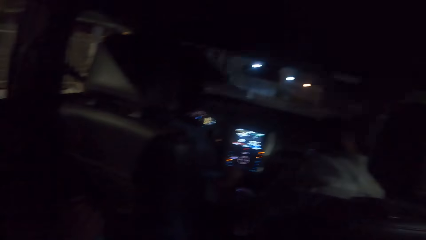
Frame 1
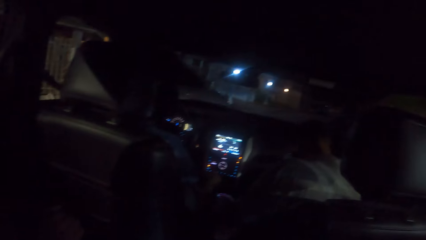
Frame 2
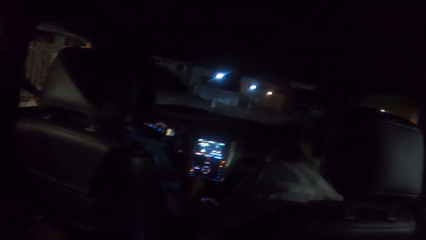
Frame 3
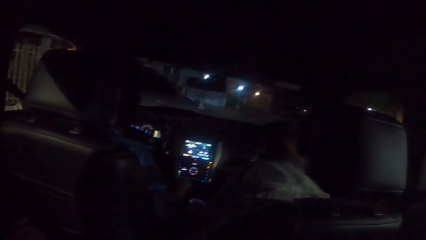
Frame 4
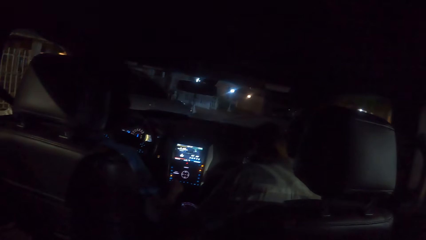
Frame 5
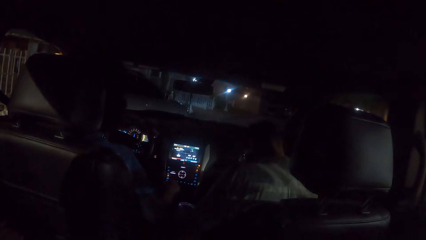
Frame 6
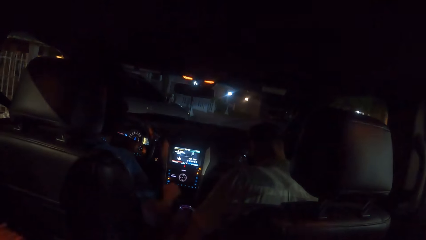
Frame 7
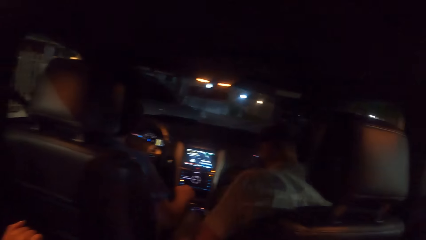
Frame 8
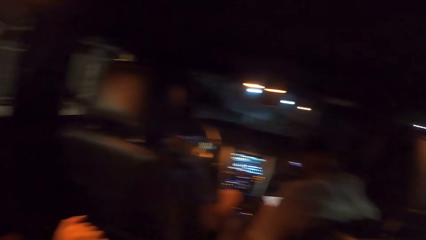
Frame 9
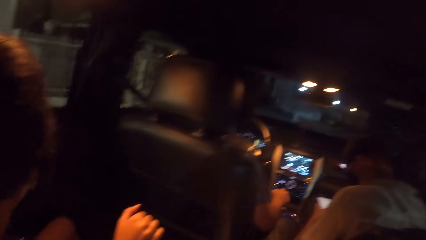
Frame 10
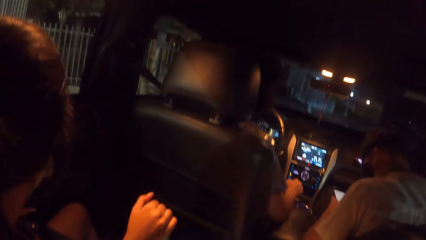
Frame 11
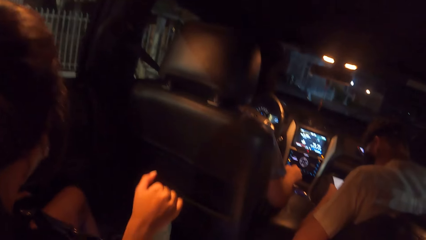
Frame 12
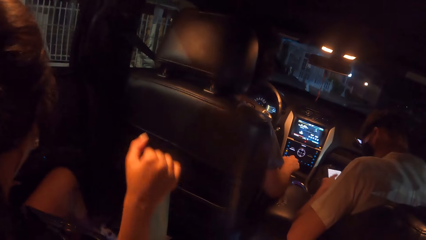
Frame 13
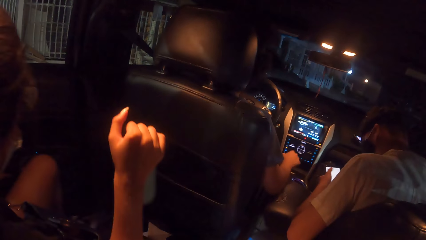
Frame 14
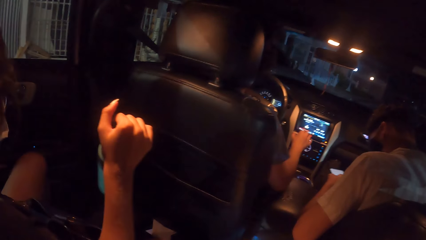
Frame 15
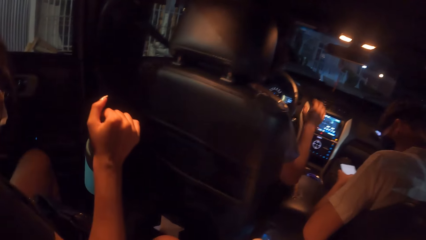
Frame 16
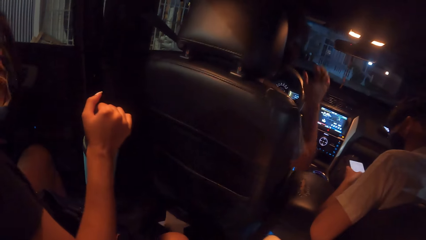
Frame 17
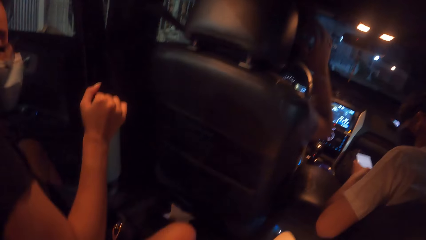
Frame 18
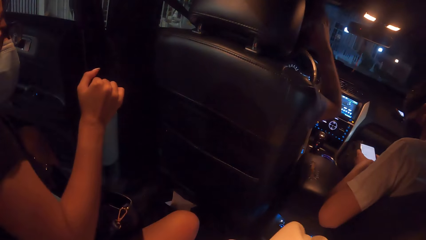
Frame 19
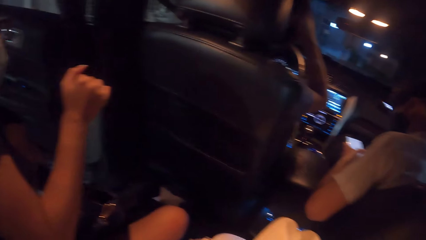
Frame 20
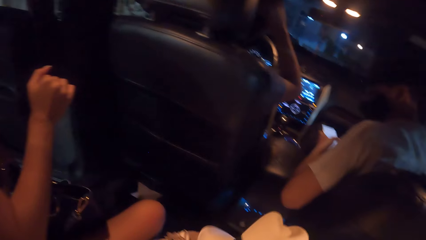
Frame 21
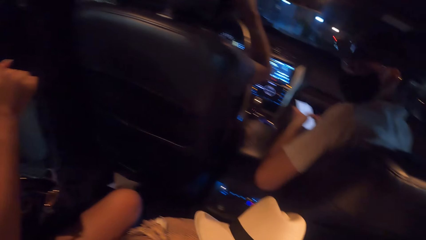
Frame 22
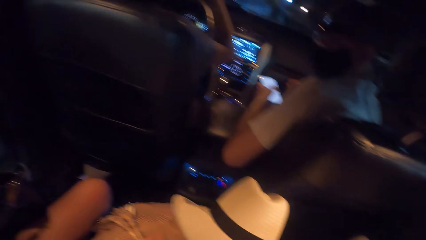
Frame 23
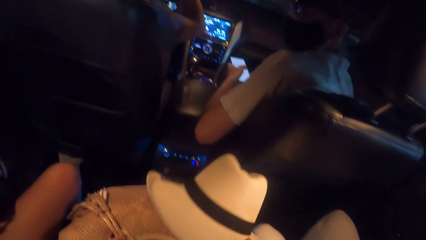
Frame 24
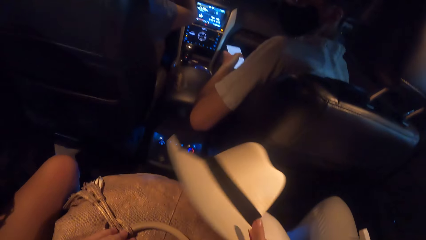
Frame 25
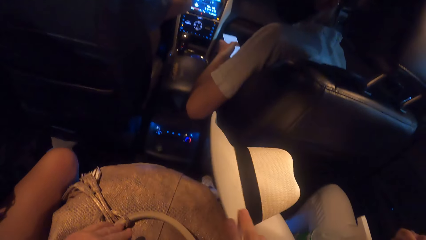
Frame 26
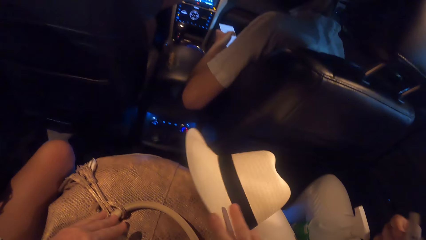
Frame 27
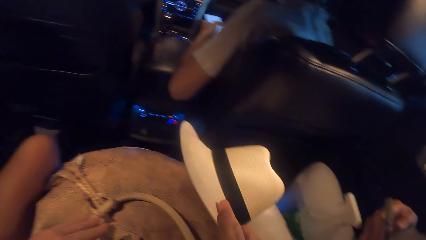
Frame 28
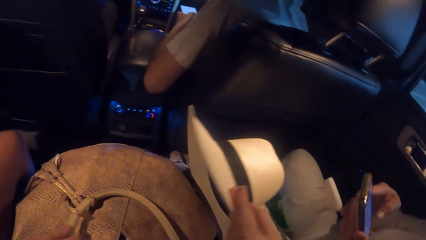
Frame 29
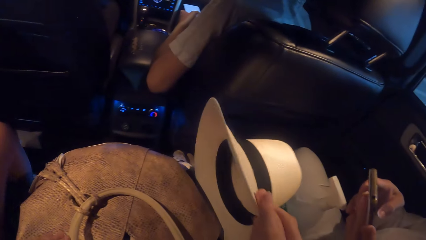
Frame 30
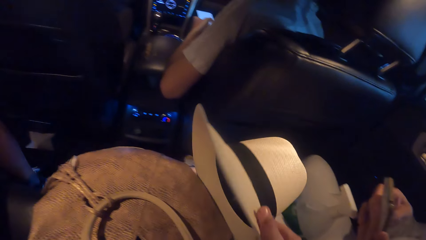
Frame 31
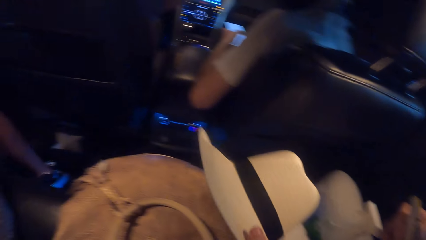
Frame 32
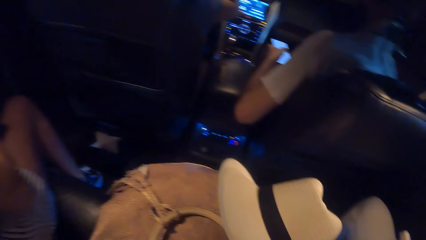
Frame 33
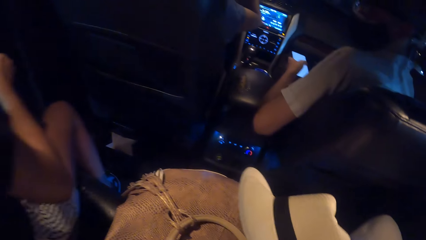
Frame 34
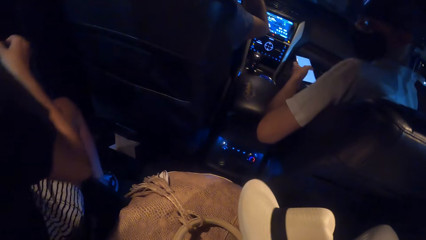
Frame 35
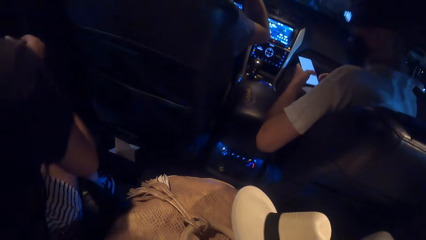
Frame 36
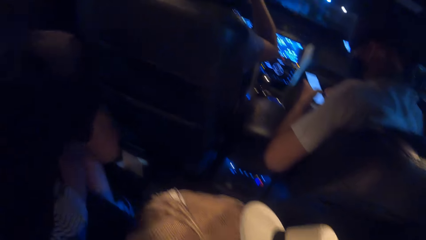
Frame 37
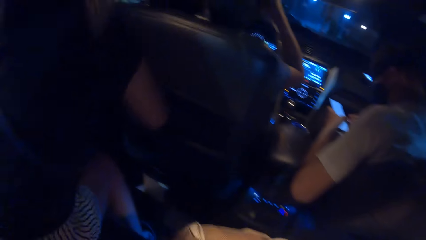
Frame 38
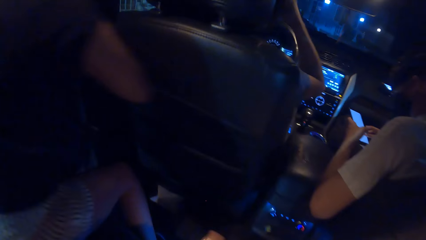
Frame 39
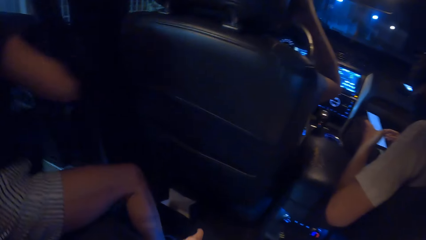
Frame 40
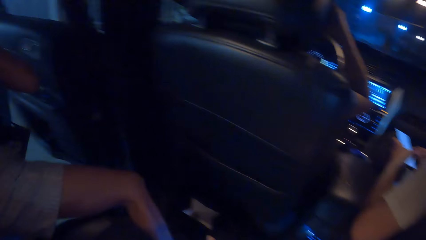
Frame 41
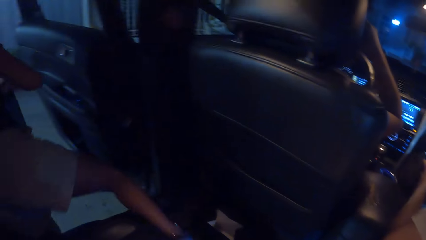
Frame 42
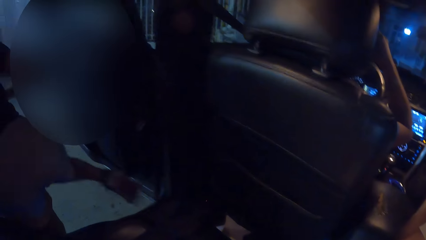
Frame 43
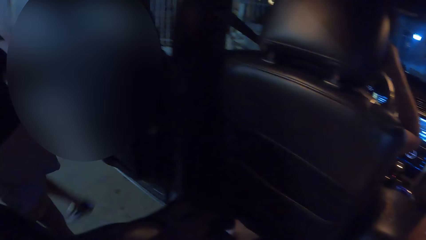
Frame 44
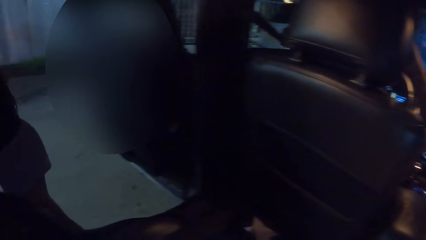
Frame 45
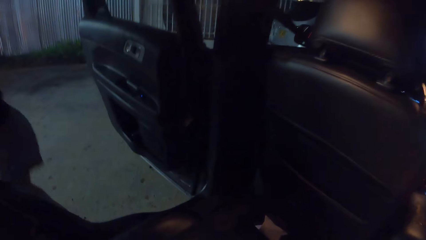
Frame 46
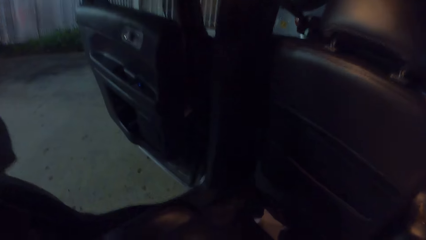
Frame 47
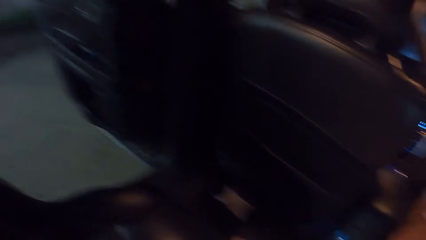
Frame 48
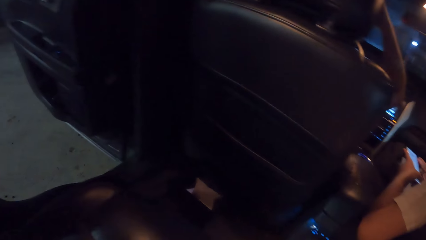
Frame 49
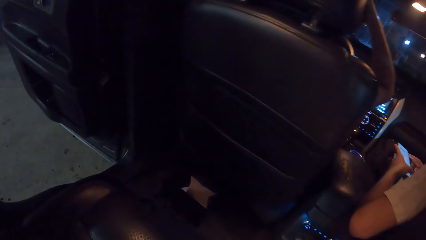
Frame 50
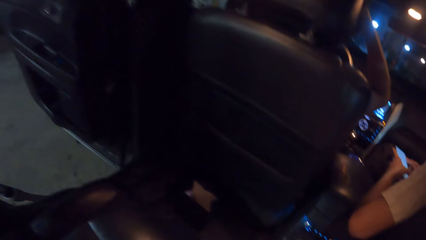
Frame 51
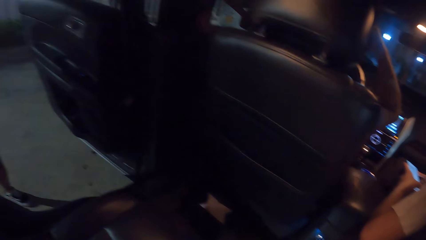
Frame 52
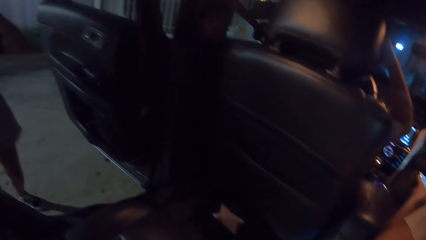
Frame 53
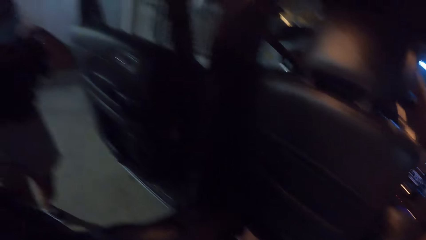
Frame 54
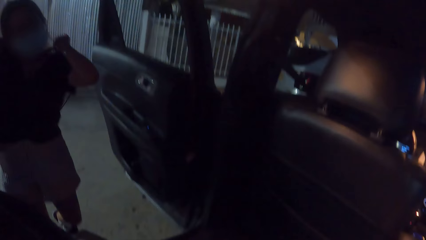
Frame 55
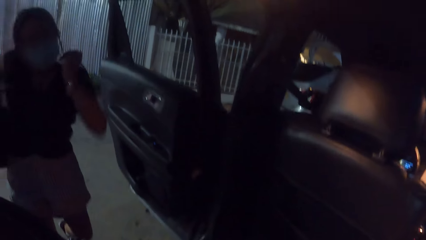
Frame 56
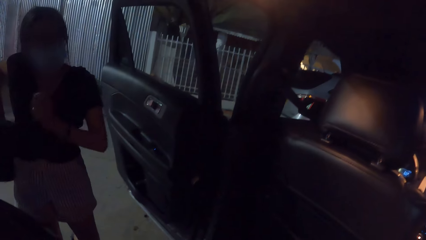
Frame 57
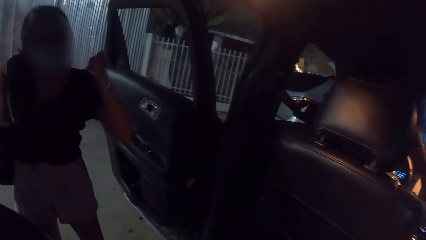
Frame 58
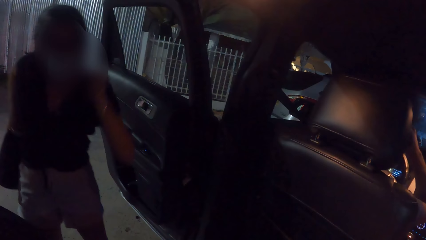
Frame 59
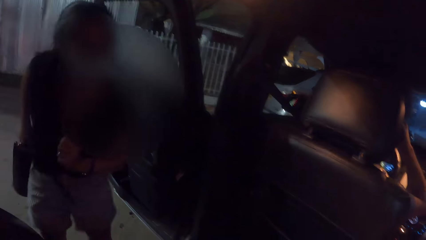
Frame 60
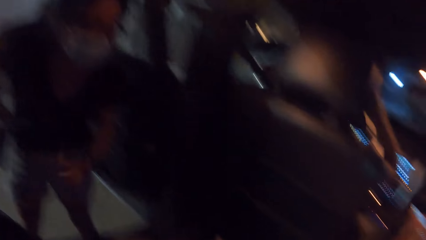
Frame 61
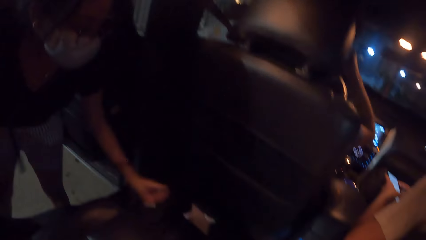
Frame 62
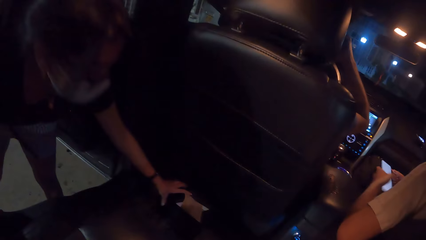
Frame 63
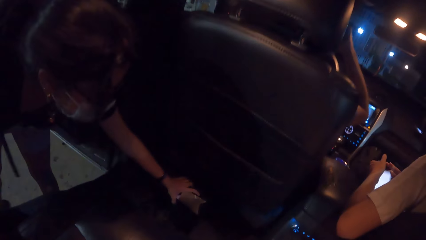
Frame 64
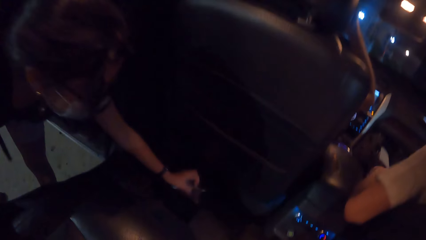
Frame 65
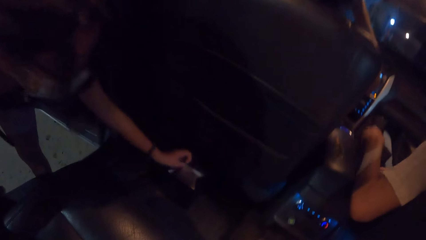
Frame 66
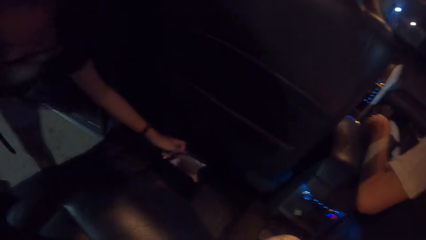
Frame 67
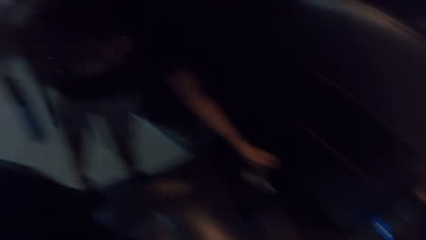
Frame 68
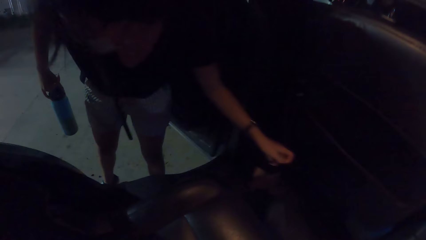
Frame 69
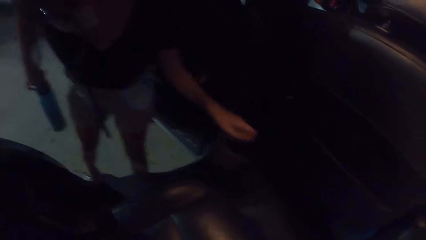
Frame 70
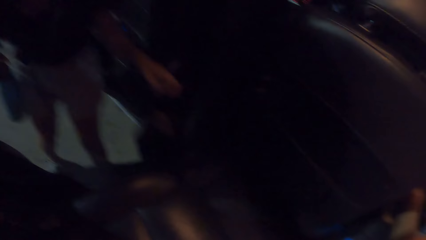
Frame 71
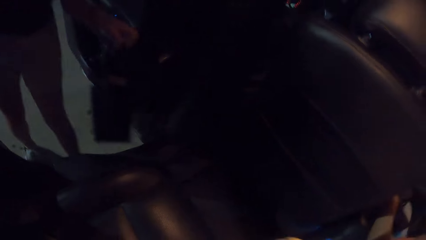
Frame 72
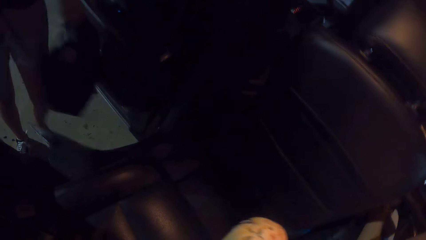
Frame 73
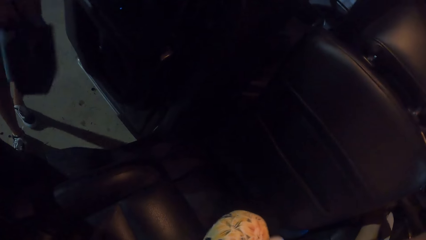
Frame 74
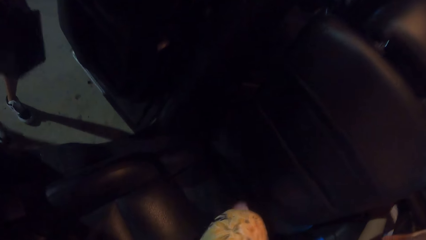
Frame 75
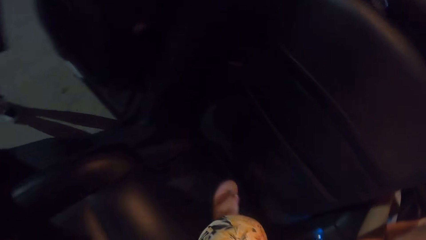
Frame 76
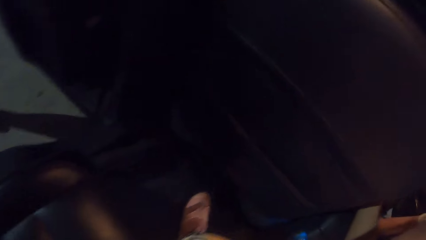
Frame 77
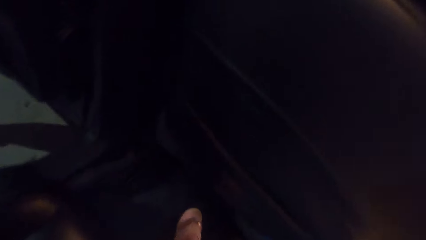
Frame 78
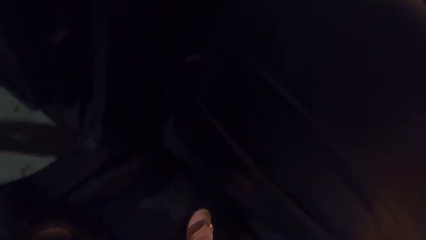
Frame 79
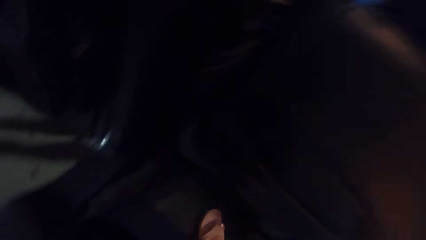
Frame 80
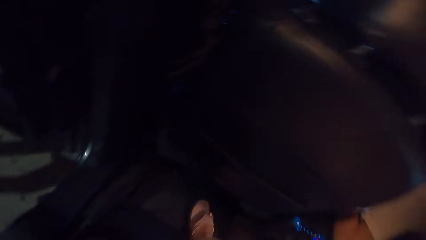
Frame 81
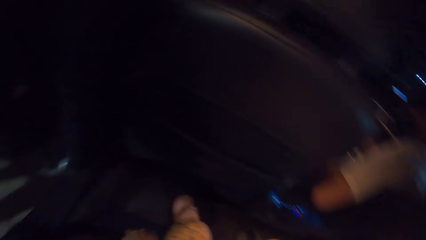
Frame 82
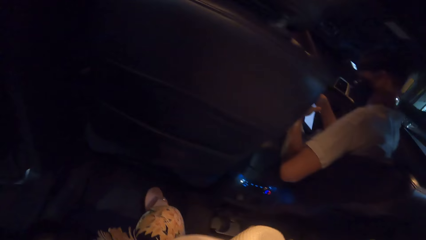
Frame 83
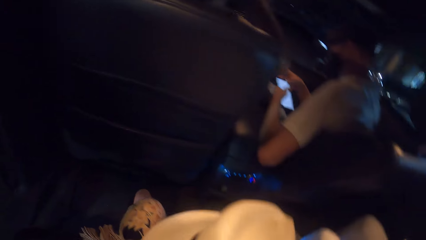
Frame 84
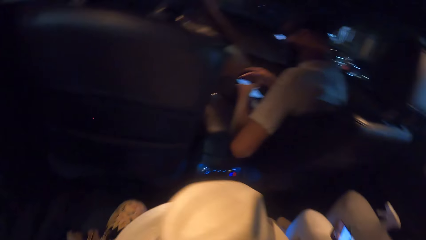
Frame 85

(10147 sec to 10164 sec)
The man operates the phone with his hands. The woman lifts up a water bottle from the car with her right hand and steps out of the car. The camera wearer moves a hat on a bag with her right hand. She holds the hat. The man operates the phone with his hands. The woman steps out of the car. She adjusts a bag strap with her hands and picks up a bag from the car with her left hand.
